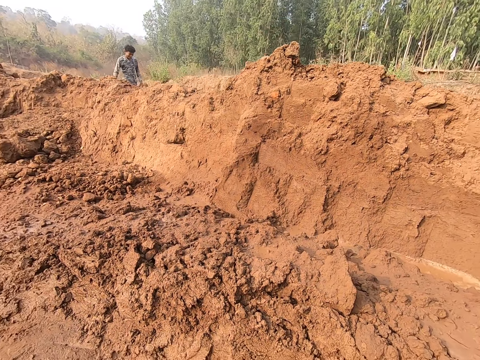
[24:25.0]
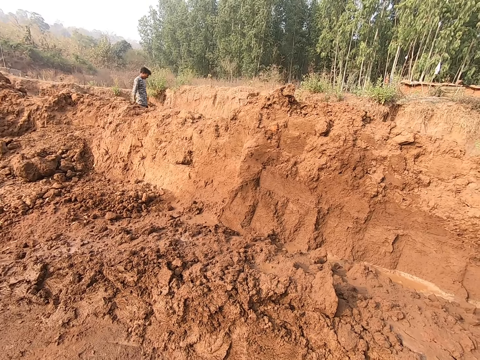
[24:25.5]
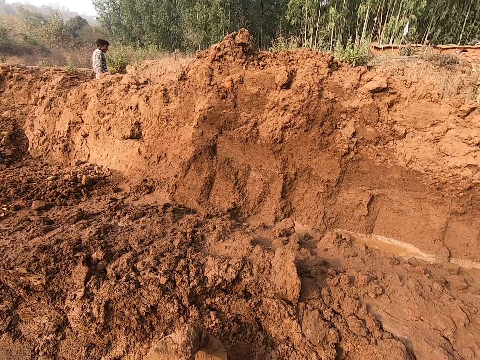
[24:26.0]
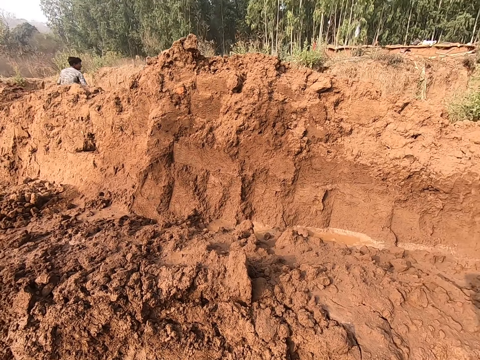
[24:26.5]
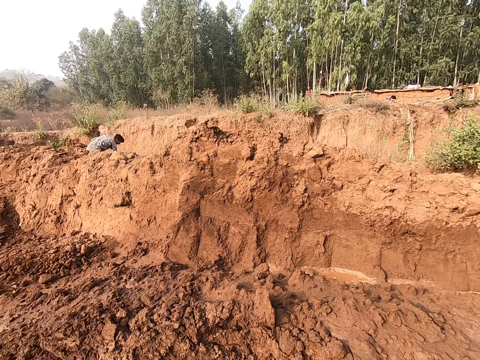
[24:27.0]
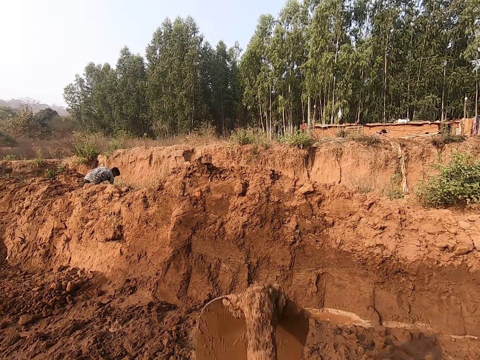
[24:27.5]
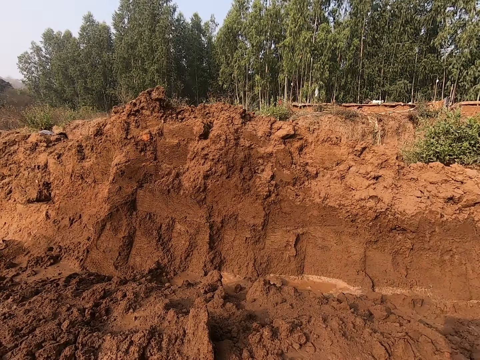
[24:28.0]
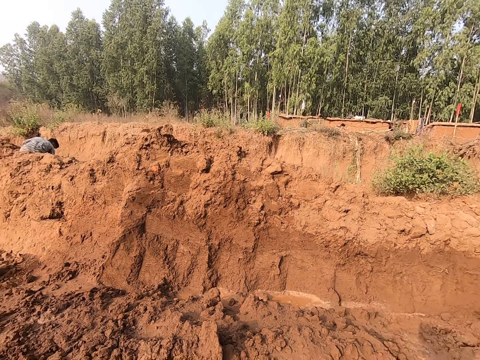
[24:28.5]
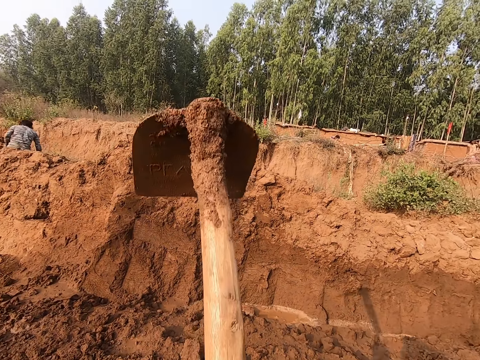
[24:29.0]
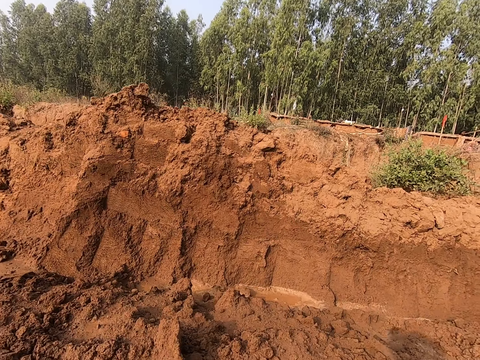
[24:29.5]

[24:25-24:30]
The camera wearer digs a field.

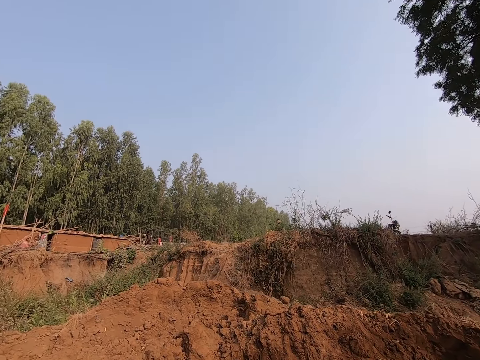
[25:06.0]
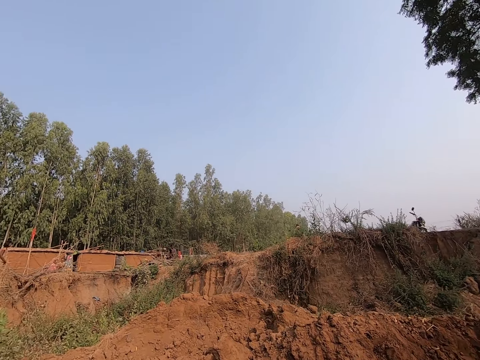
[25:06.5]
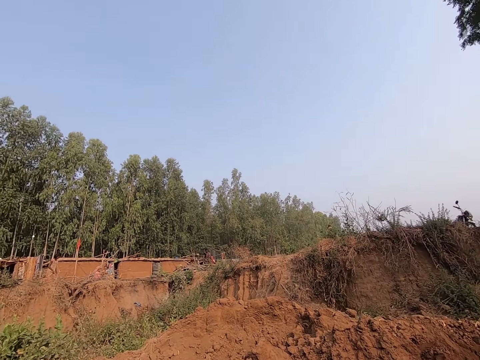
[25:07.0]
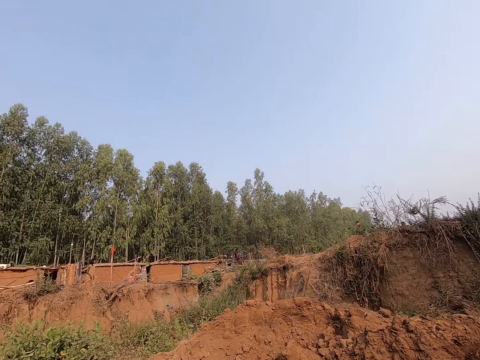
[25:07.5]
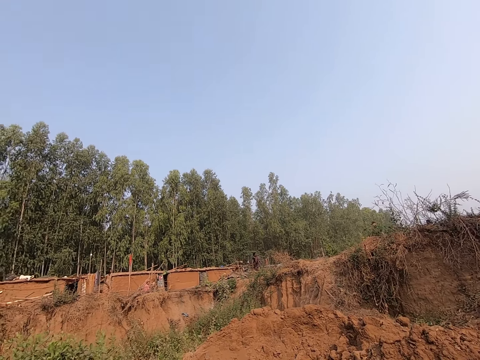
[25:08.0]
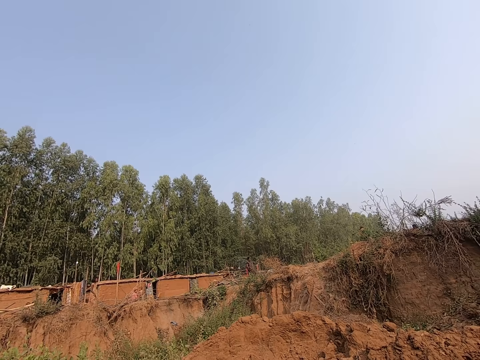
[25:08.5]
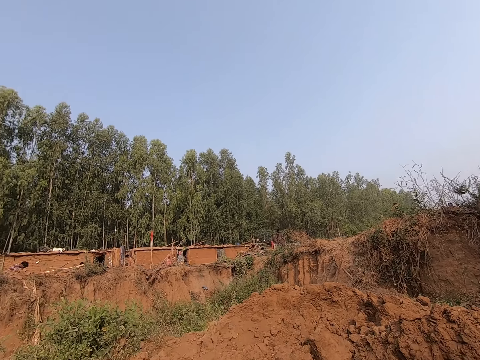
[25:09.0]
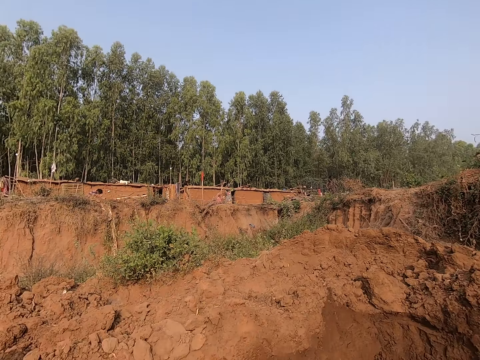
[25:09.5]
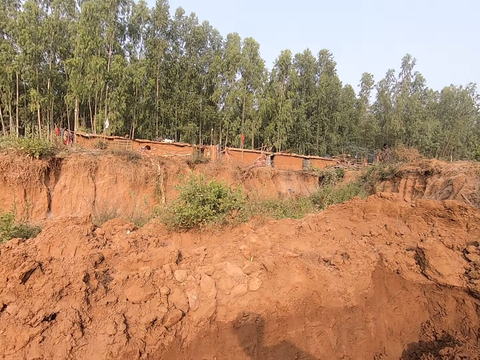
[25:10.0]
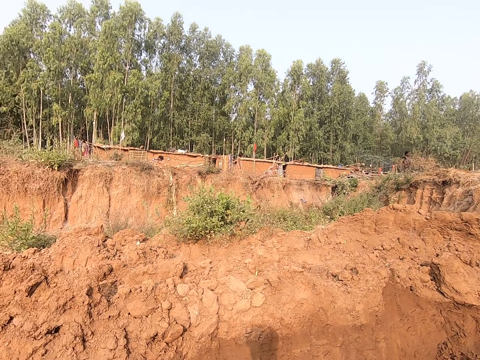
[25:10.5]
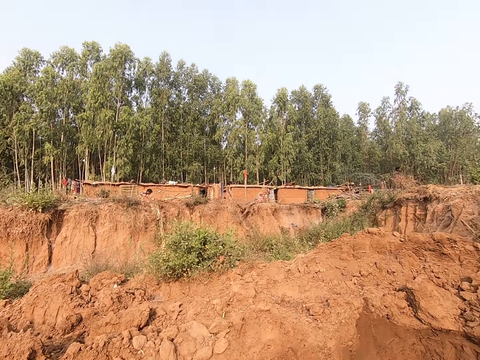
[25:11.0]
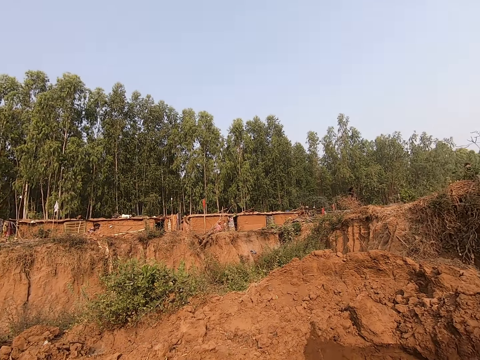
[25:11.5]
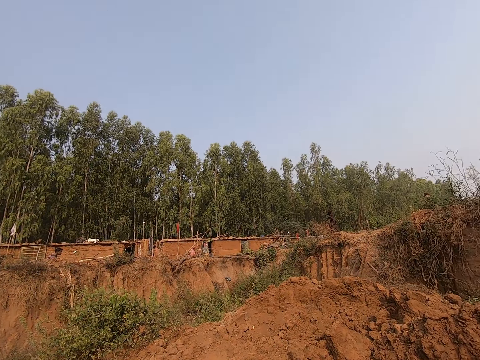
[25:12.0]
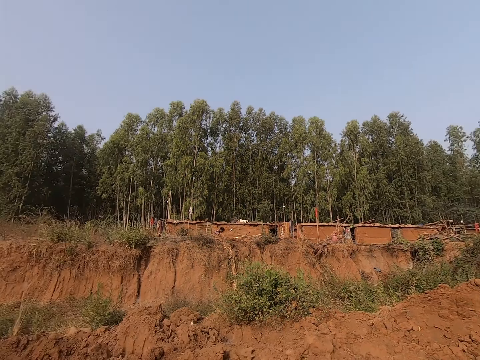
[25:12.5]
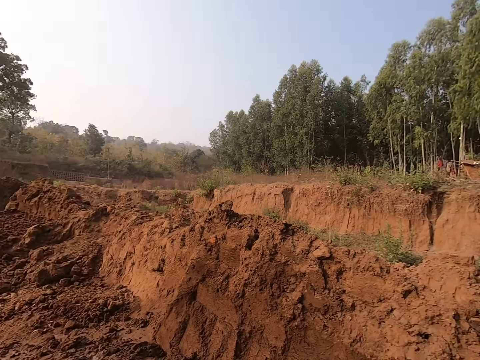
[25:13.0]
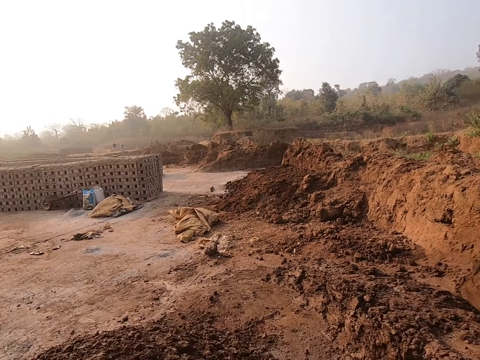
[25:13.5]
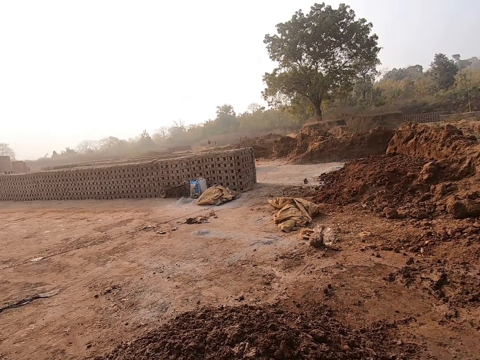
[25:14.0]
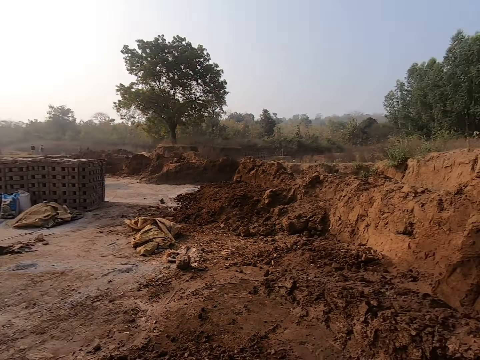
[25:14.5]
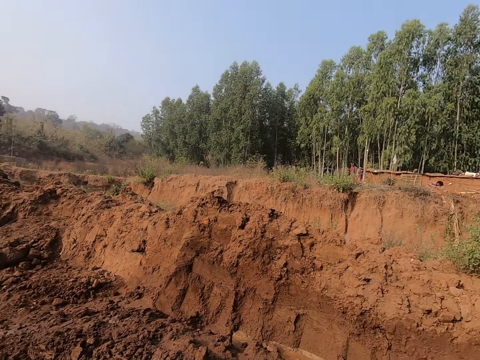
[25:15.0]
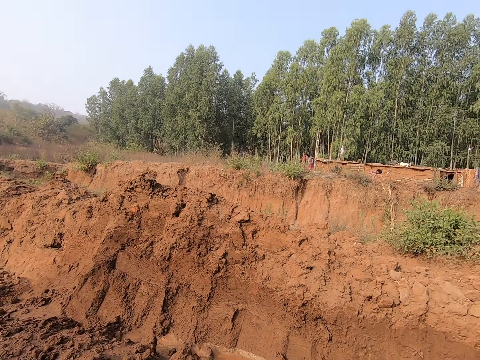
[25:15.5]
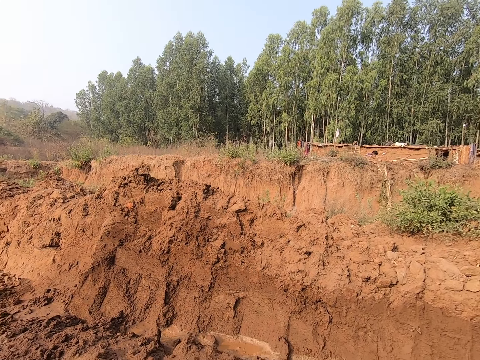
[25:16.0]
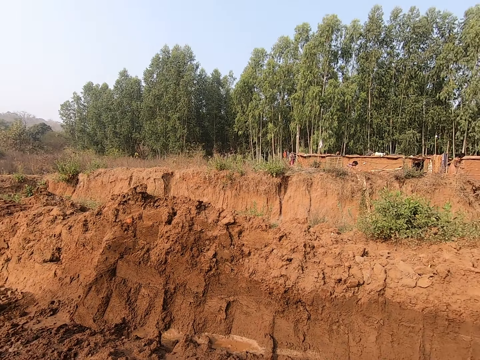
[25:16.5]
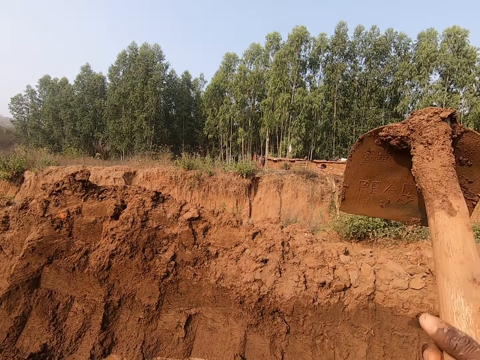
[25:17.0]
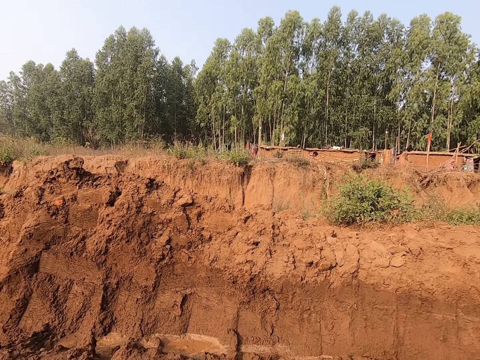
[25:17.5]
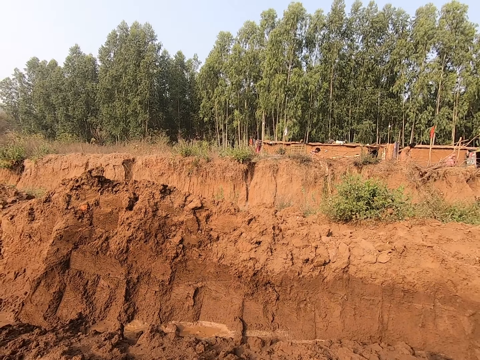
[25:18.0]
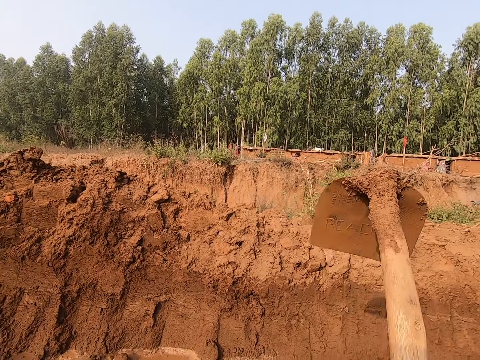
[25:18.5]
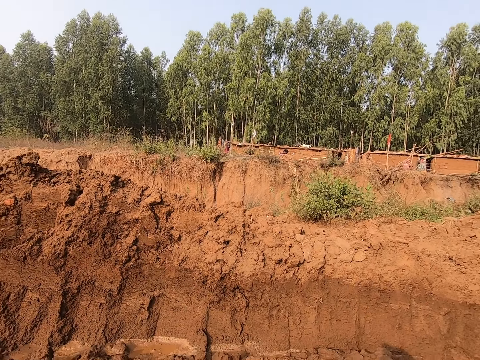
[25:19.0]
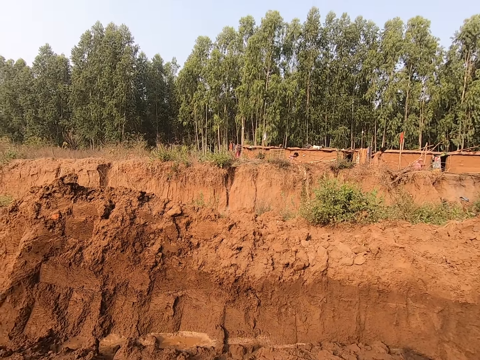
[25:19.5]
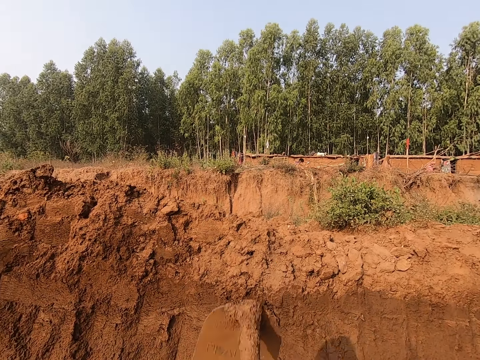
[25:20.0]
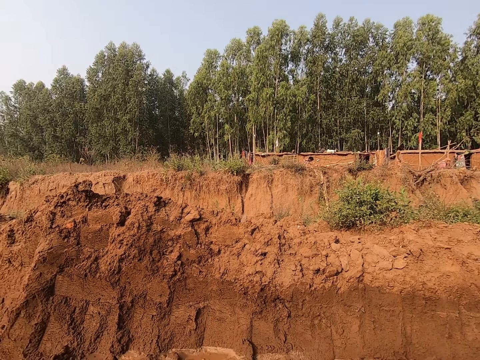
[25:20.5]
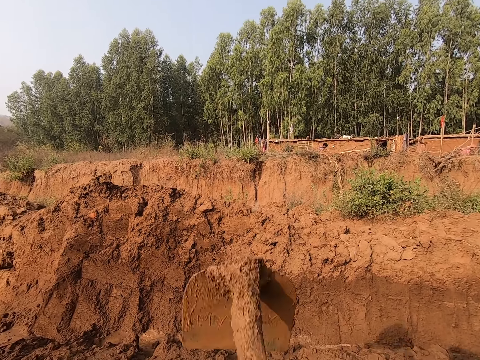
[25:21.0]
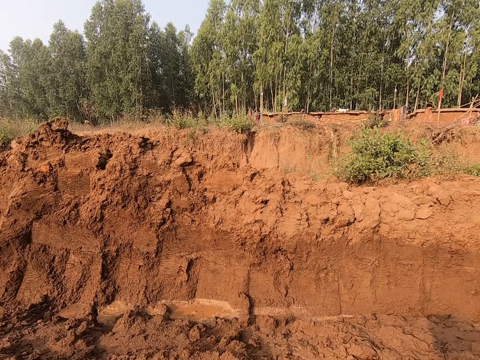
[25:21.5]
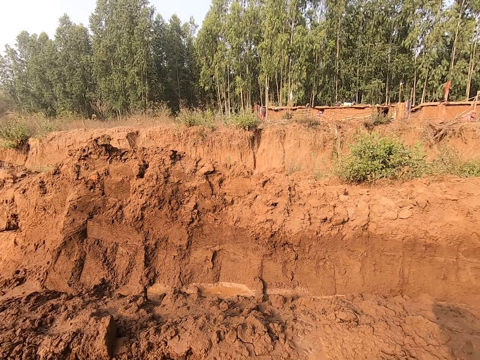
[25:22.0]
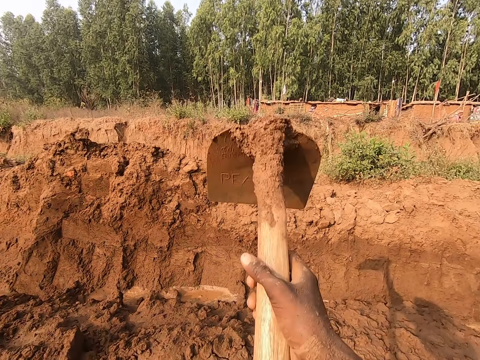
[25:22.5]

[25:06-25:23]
The camera wearer stops digging the field. They dig the field.

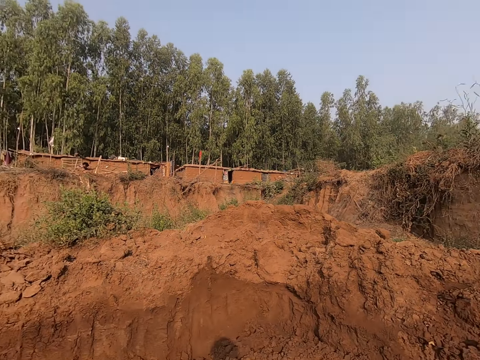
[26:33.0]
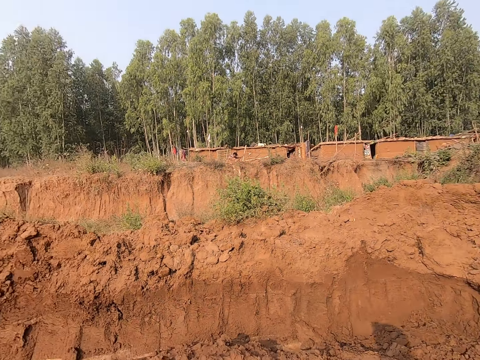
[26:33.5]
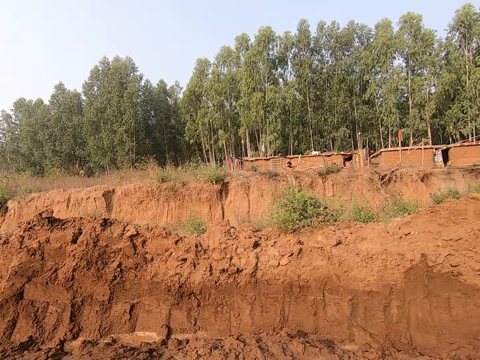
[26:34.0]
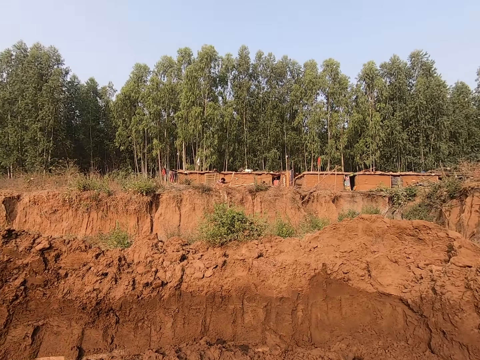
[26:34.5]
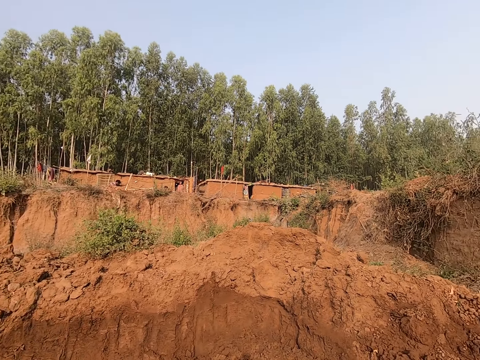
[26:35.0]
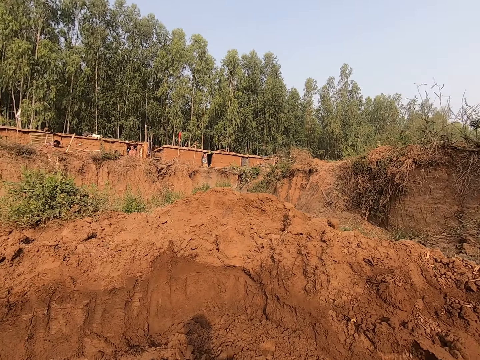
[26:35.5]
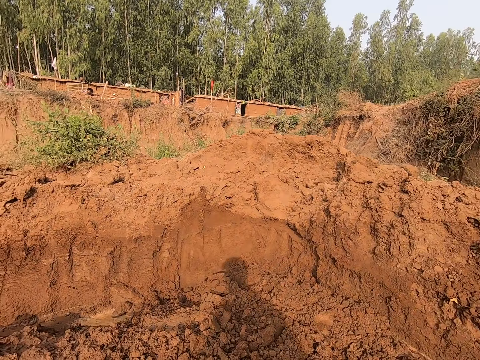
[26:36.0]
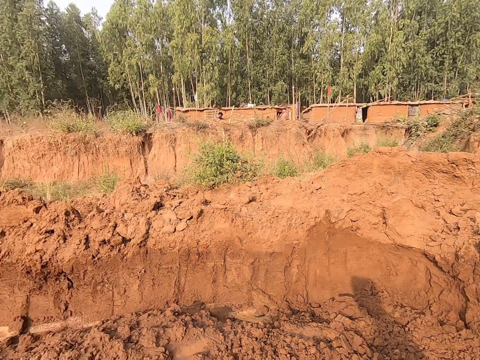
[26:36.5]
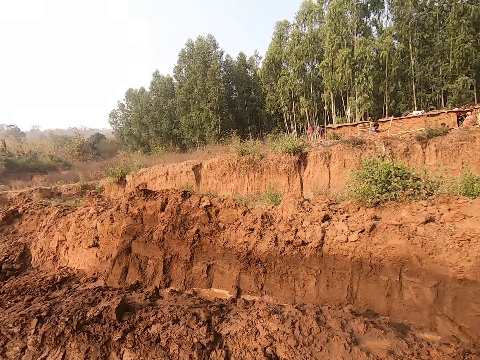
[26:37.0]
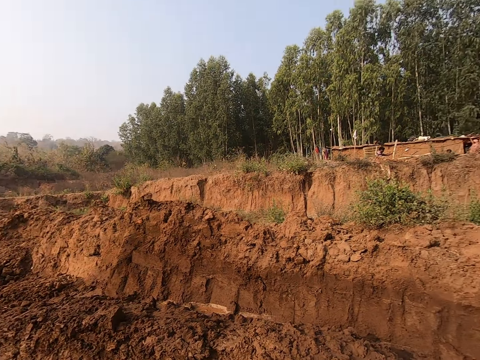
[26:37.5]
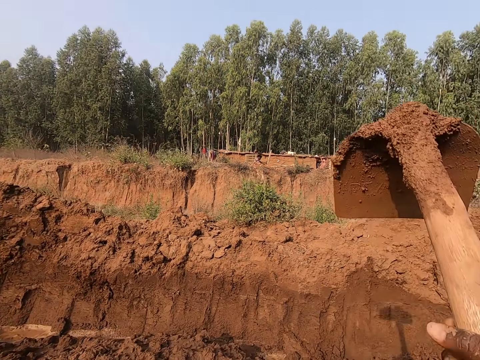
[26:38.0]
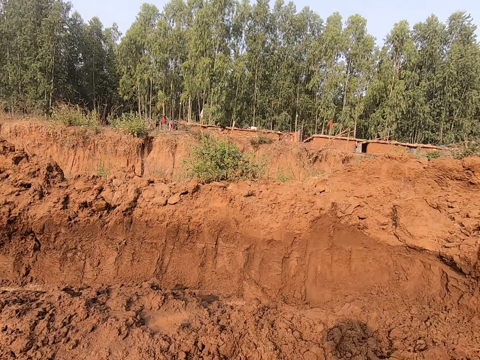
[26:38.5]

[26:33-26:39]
The camera wearer stops digging the field.
